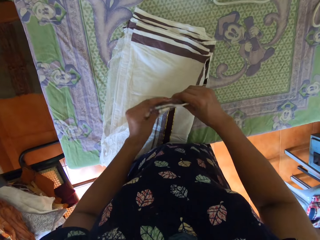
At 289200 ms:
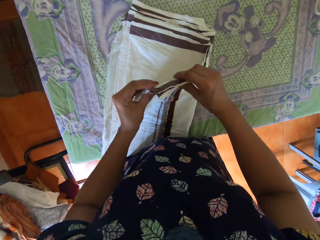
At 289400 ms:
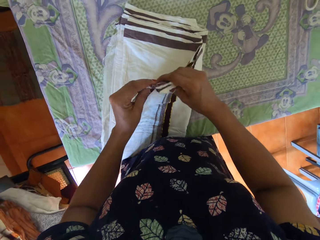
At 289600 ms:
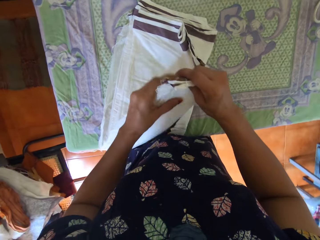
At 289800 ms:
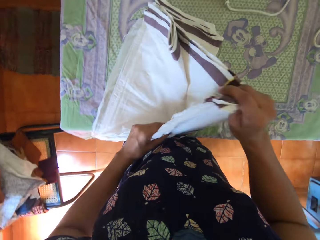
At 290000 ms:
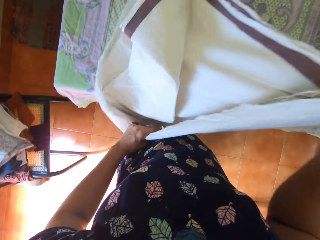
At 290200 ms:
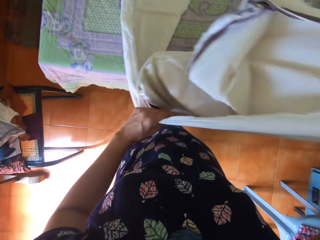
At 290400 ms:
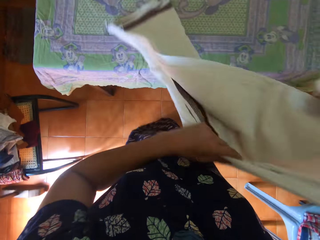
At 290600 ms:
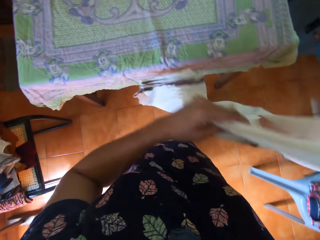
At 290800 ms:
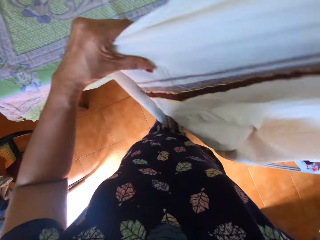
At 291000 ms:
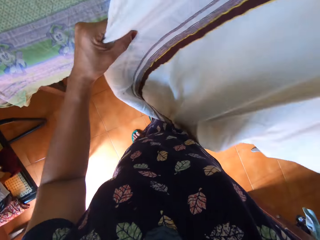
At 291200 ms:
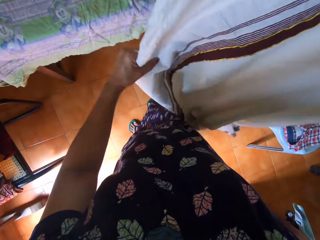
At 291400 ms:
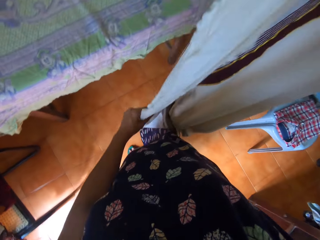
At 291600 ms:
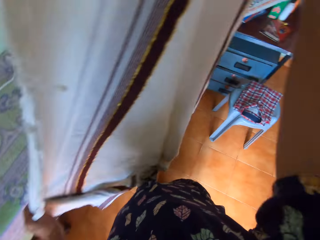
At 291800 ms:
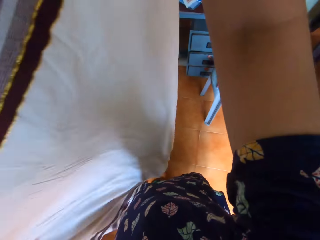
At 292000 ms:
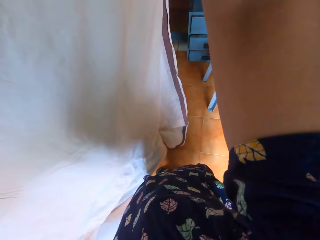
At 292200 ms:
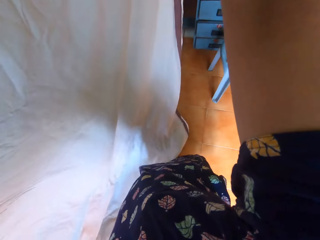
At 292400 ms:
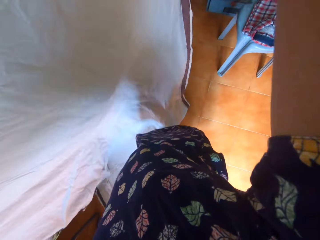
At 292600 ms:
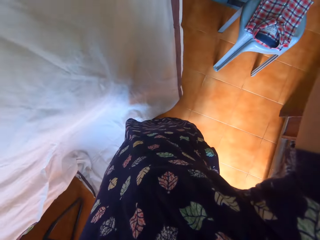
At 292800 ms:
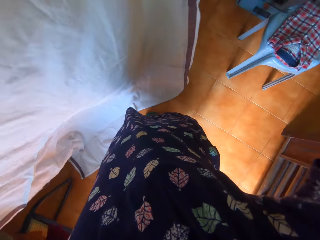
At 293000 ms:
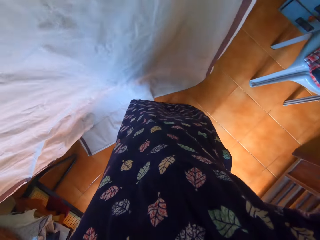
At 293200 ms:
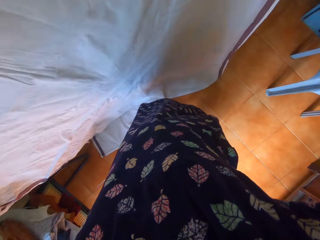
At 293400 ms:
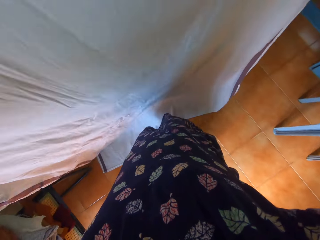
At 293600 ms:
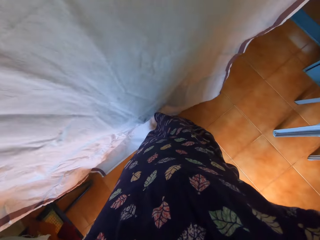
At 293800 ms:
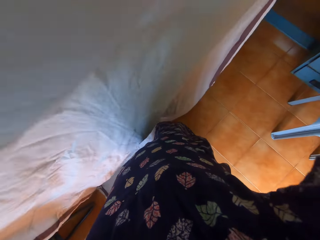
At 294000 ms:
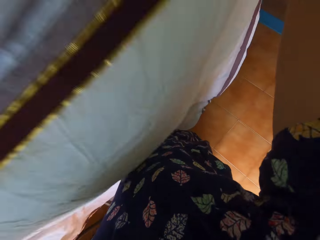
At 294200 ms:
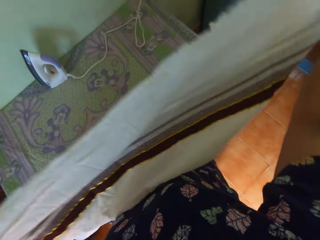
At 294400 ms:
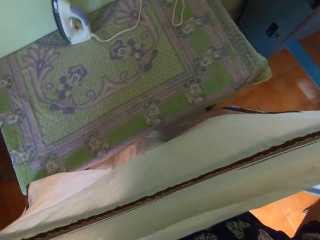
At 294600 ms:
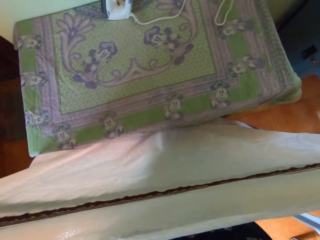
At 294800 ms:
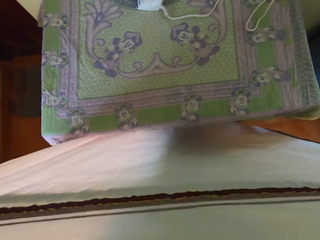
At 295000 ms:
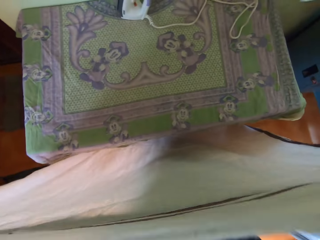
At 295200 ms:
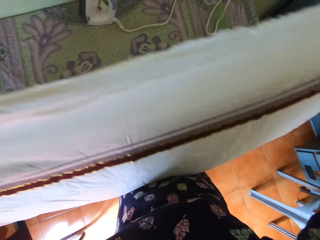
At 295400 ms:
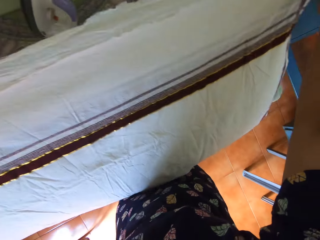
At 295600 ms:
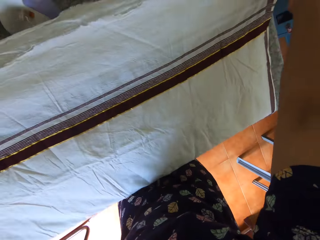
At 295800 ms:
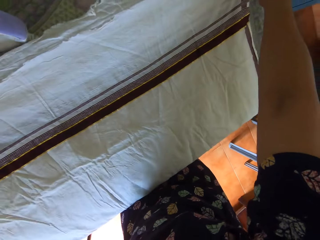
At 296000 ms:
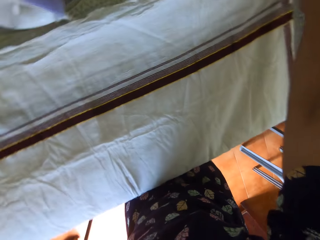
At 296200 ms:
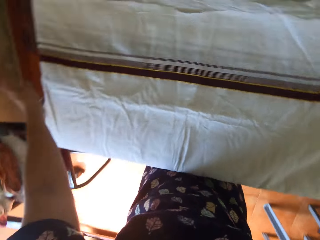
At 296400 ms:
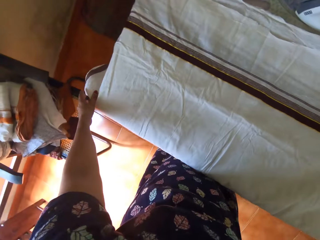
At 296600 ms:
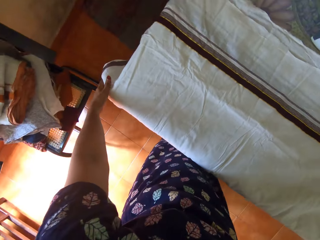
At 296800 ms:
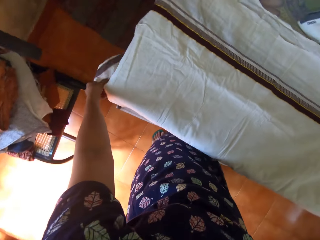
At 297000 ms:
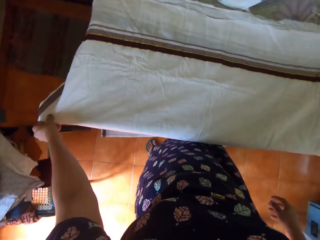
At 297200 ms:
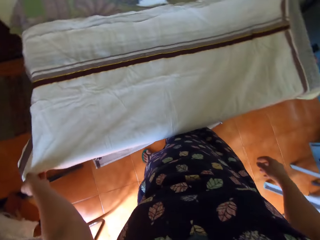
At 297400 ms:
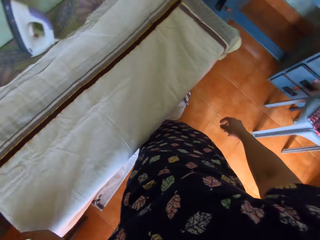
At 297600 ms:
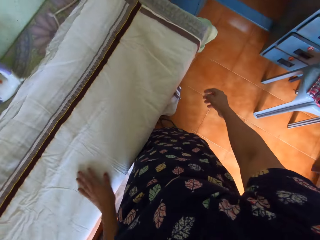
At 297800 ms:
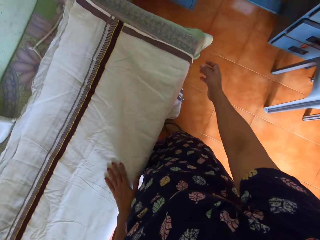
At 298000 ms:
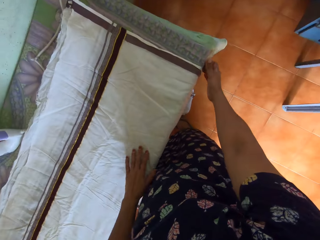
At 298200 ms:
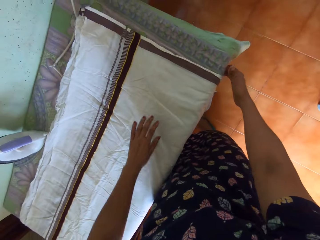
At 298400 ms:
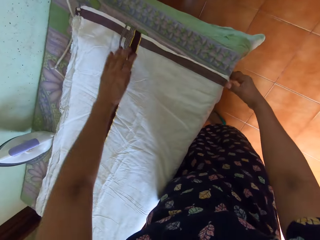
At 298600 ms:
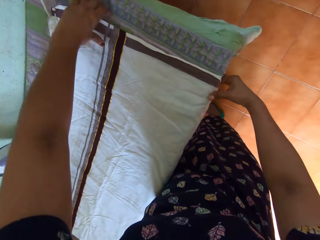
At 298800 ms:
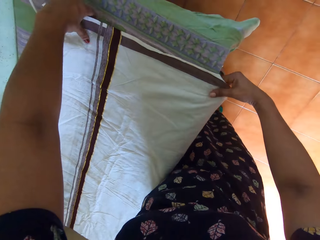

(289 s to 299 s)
The camera wearer unfolds the bedsheet on the table with both hands. She straightens the cloth. She lifts the bedsheet from the table with both hands. She lays the bedsheet on the table with both hands. She adjusts the bedsheet on the table with both hands.

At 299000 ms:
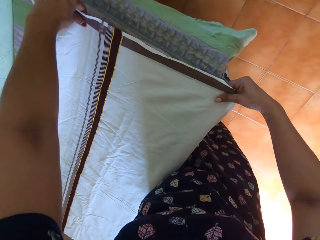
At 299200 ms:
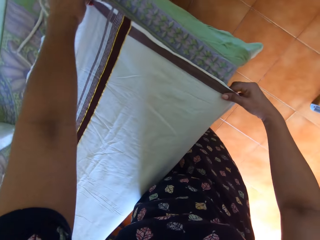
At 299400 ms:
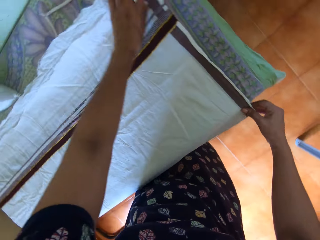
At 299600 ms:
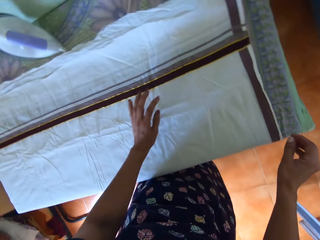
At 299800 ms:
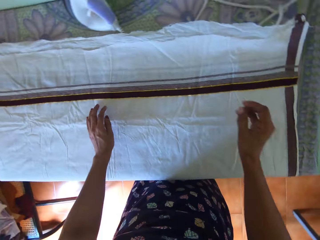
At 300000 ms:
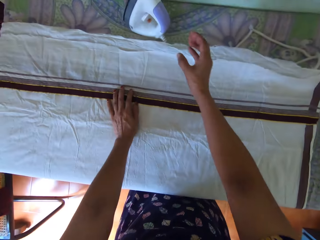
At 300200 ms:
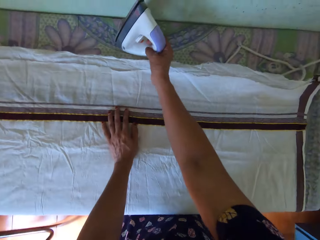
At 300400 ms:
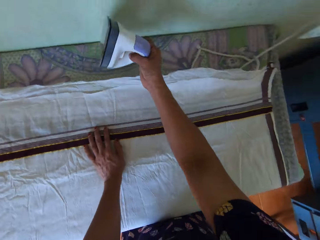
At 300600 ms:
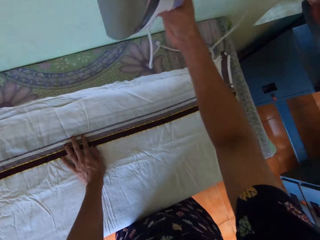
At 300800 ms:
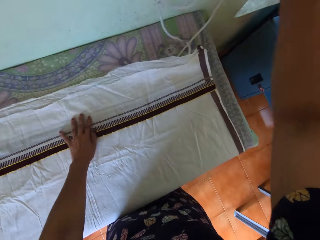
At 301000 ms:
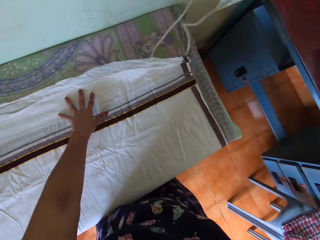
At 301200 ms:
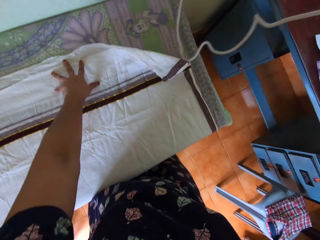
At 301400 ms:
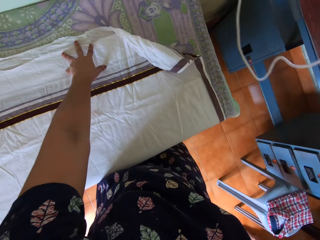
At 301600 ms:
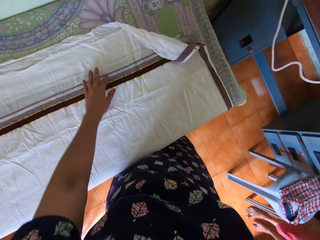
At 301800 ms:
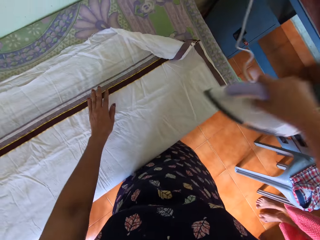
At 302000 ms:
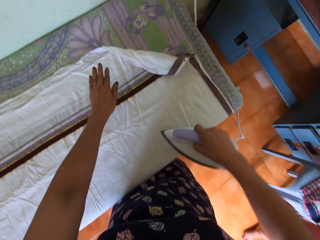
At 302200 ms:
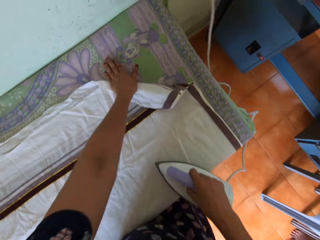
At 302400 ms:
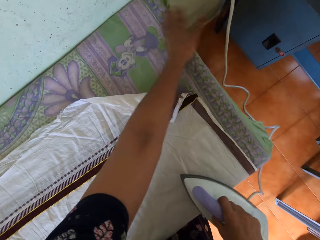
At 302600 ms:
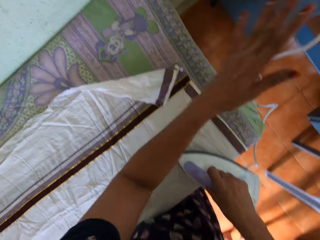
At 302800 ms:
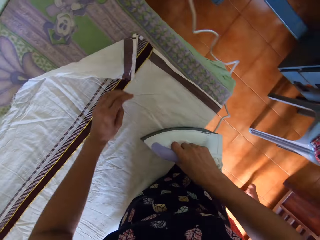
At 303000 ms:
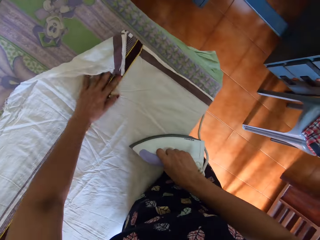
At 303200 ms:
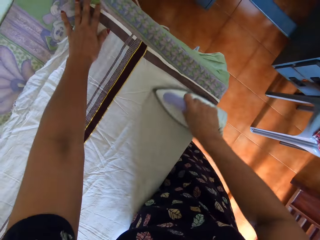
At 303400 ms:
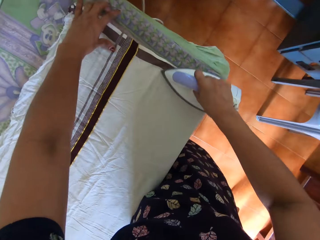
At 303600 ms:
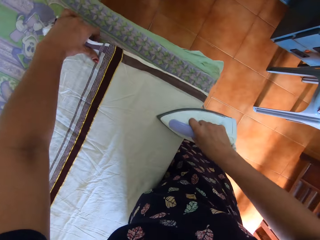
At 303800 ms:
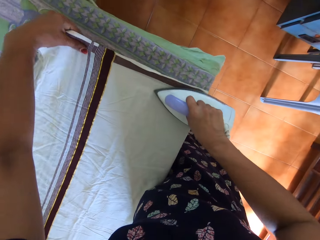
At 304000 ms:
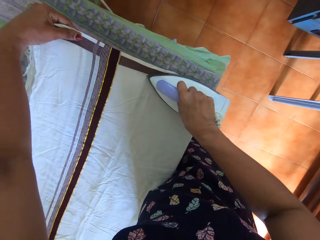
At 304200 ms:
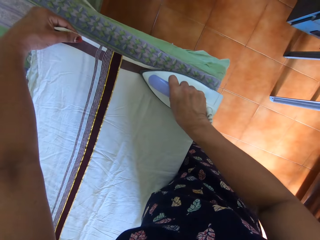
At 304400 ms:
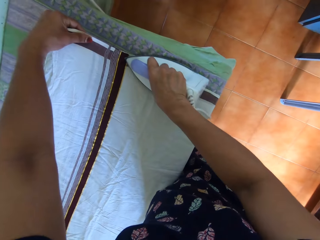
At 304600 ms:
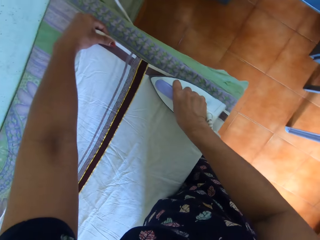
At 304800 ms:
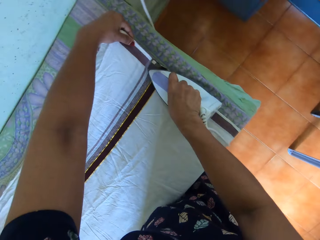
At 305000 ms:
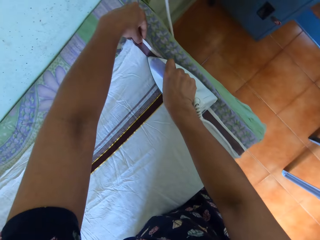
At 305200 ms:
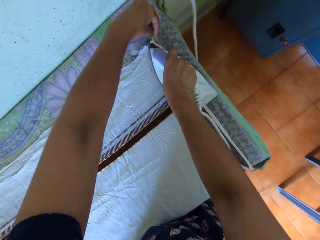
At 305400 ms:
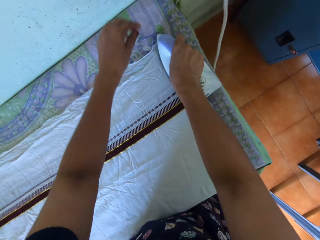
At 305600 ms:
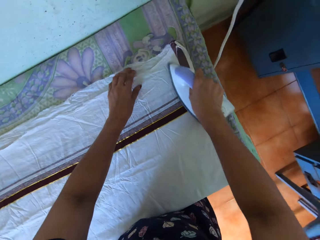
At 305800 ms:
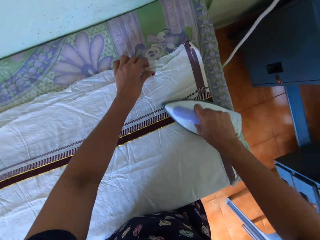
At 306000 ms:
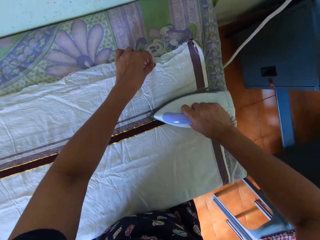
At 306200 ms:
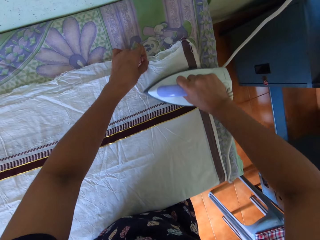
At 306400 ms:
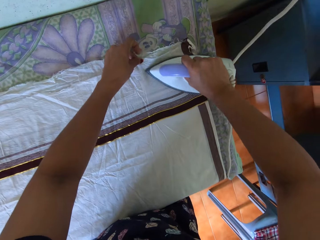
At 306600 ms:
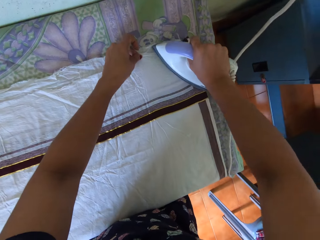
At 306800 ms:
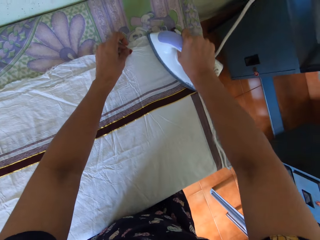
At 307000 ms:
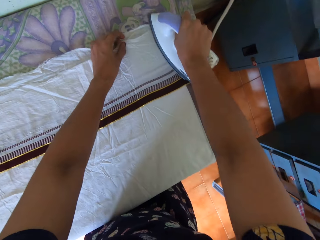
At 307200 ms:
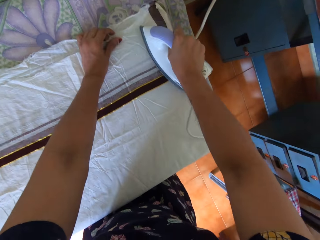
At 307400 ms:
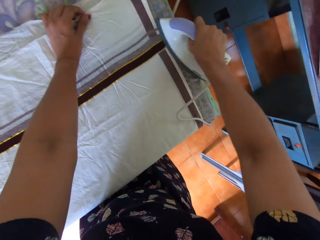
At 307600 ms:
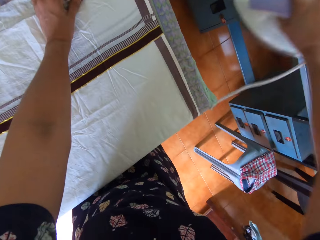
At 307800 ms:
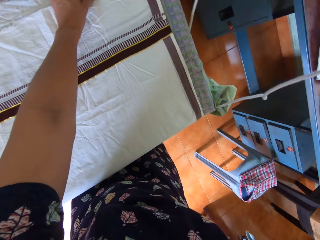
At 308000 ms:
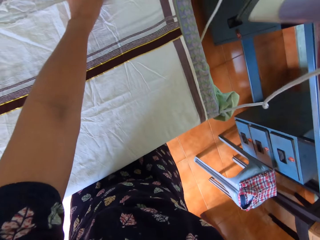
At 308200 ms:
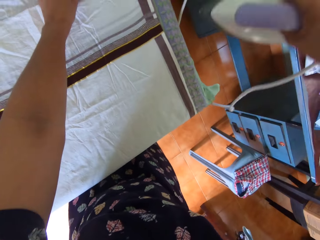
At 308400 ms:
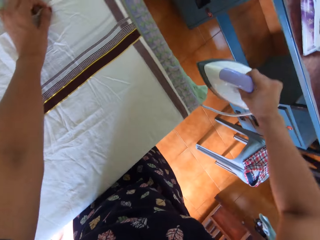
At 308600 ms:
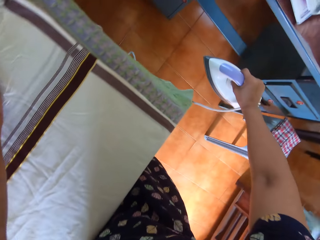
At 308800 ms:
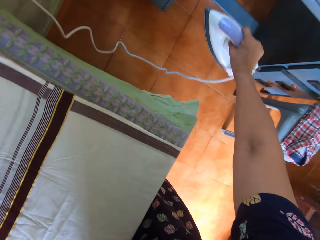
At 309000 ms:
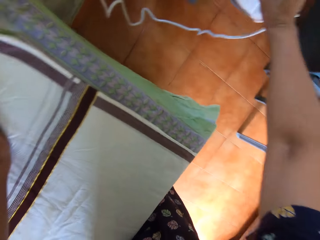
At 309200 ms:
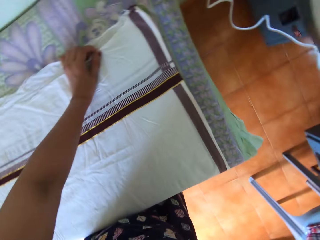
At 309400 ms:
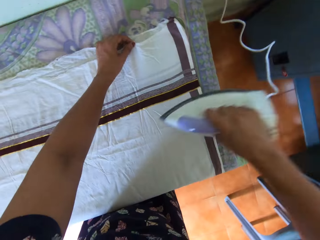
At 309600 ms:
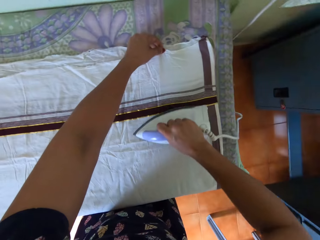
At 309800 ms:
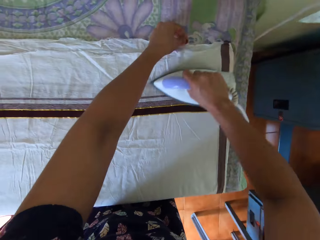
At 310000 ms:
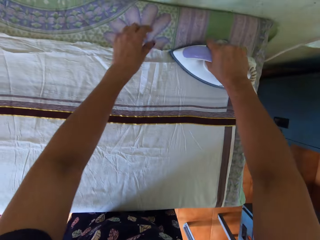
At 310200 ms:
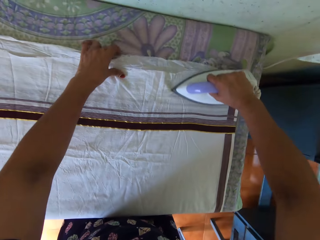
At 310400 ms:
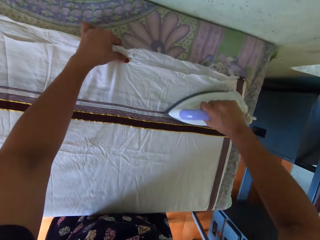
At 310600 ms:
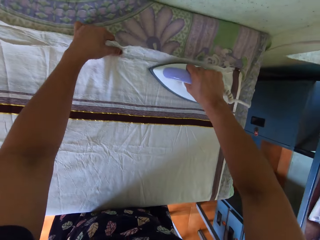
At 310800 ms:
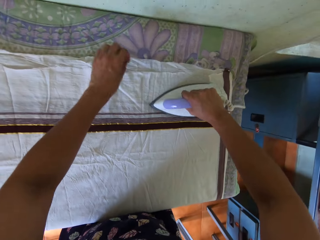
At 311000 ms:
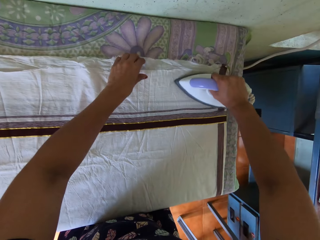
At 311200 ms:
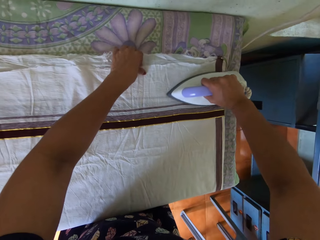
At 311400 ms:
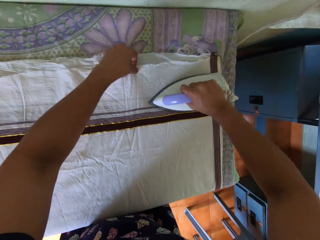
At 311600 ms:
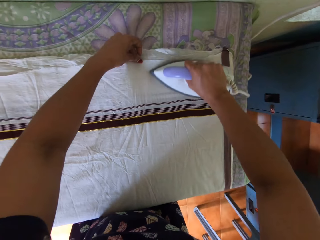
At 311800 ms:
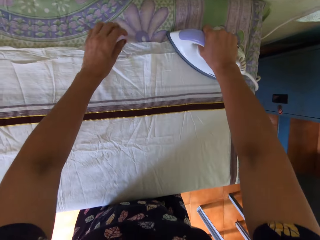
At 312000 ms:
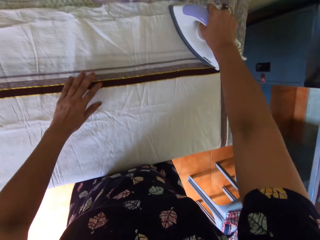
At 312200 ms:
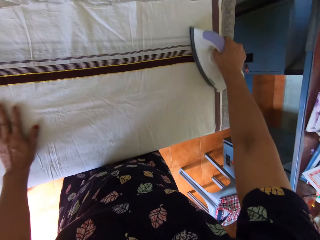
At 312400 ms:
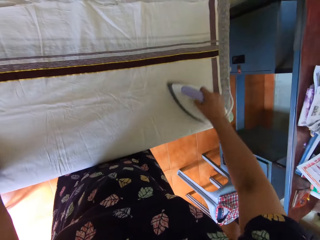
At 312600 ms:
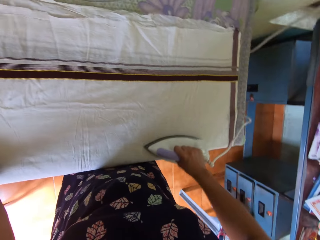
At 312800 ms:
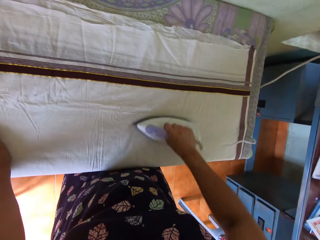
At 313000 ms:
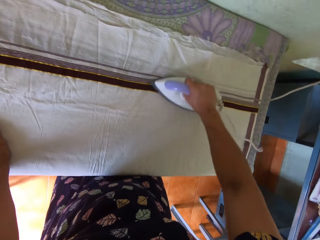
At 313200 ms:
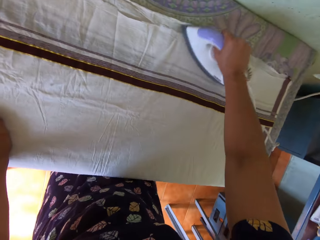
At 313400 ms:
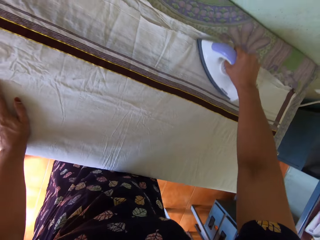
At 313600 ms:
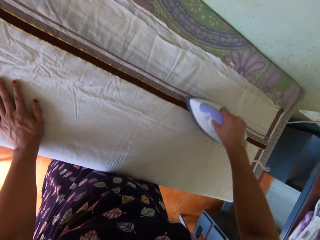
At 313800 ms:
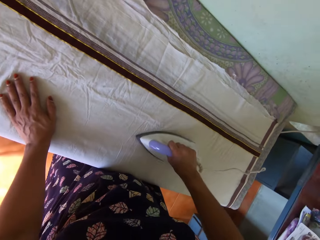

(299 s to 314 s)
The camera wearer picks up the iron from the table with her right hand. She dusts the table with her left hand. She straightens the table. She irons the bedsheet on the table with the iron in her right hand. She adjusts the bedsheet on the table with her left hand. She straightens the iron. She irons.
